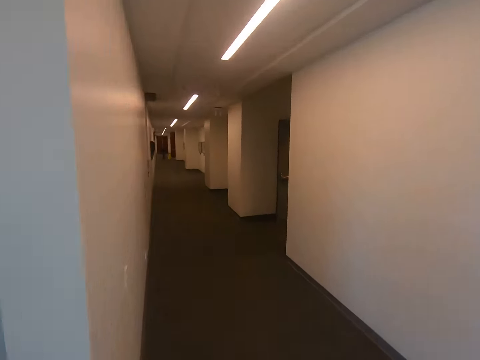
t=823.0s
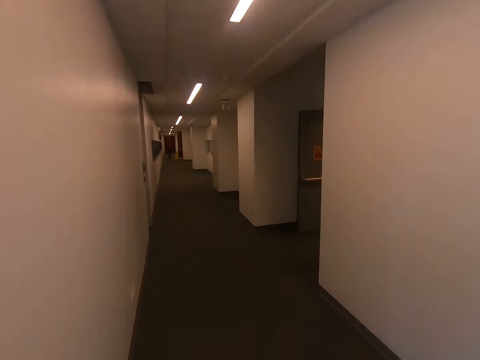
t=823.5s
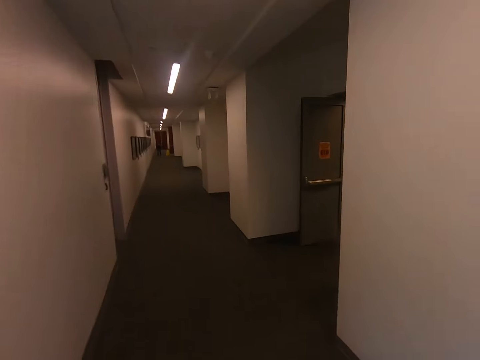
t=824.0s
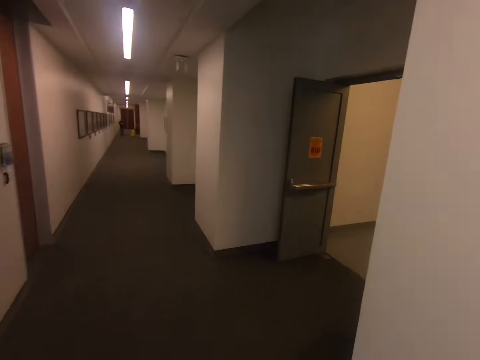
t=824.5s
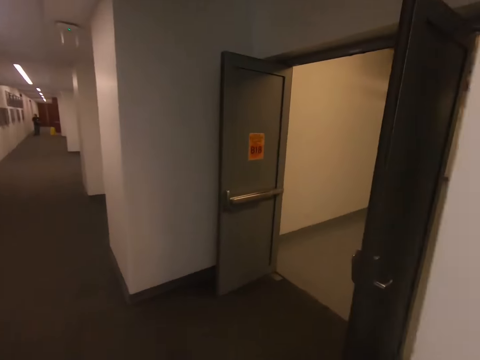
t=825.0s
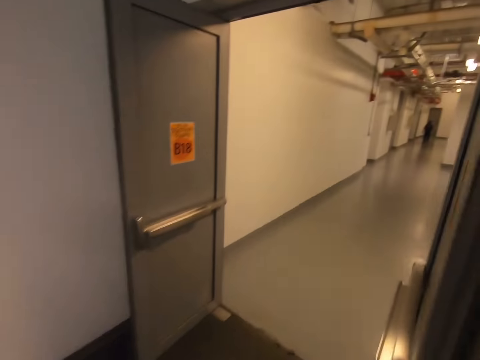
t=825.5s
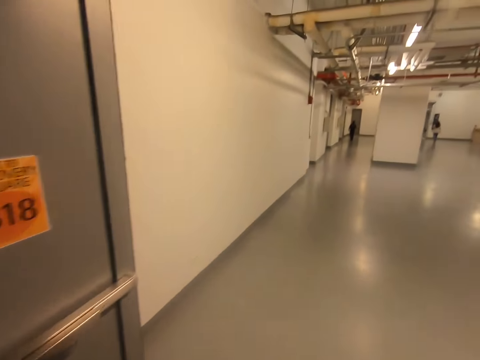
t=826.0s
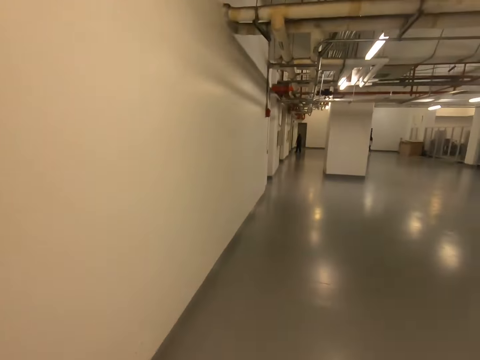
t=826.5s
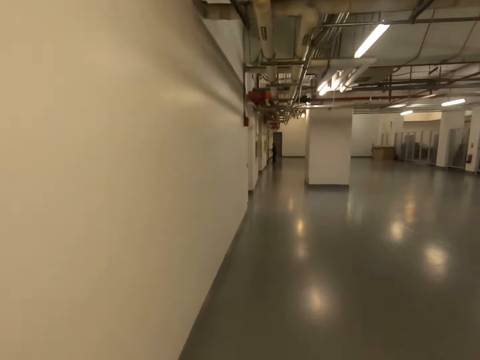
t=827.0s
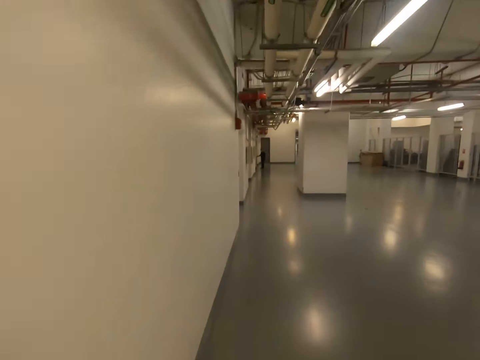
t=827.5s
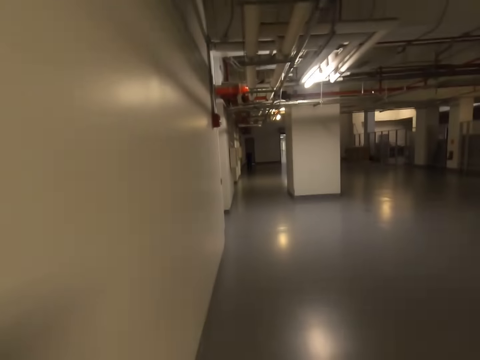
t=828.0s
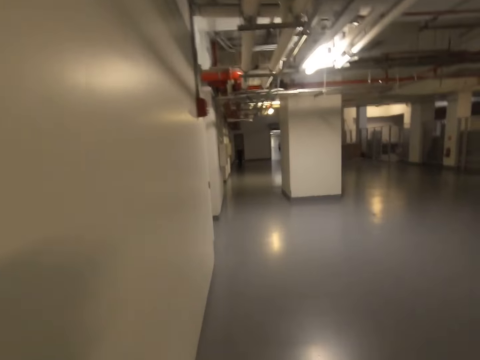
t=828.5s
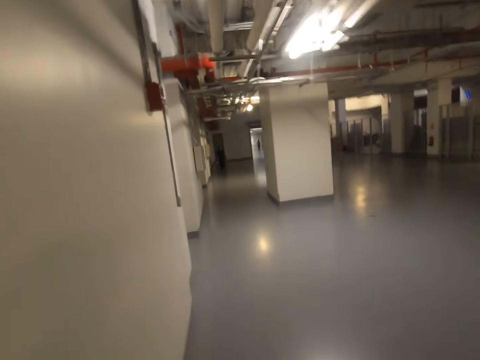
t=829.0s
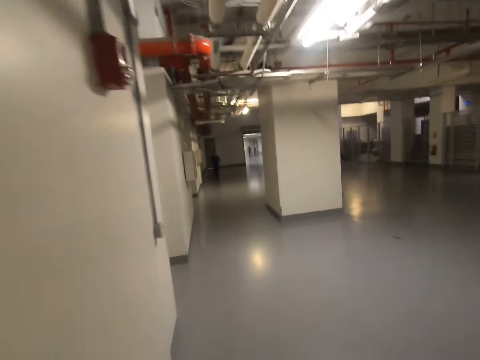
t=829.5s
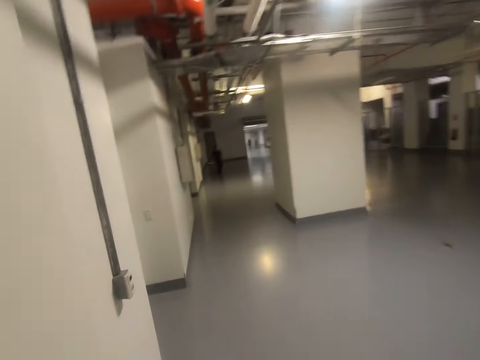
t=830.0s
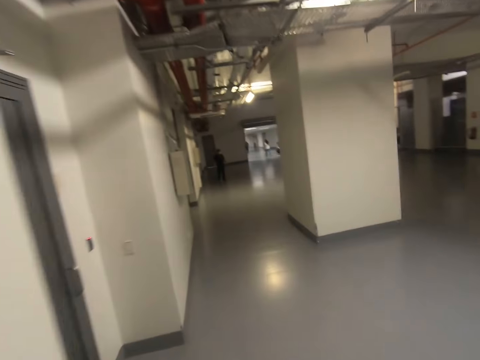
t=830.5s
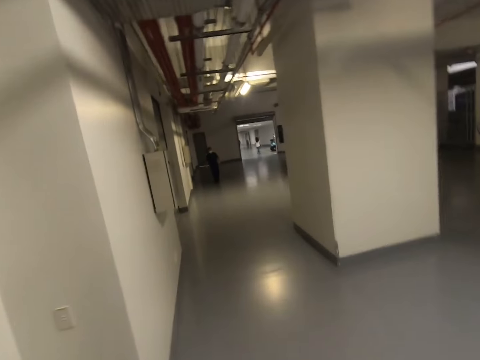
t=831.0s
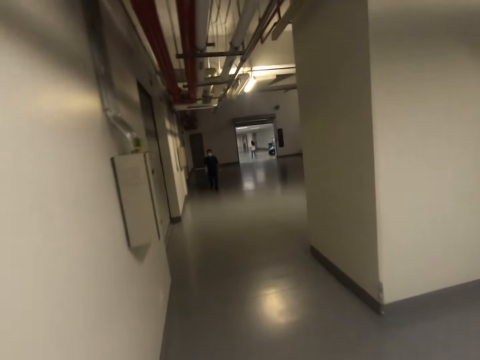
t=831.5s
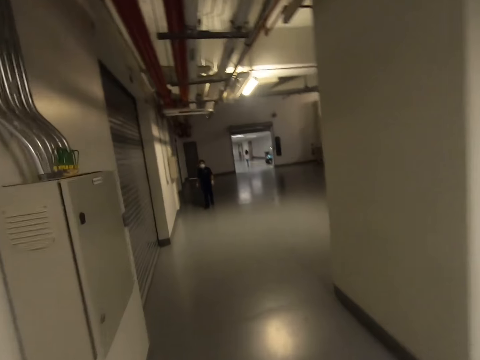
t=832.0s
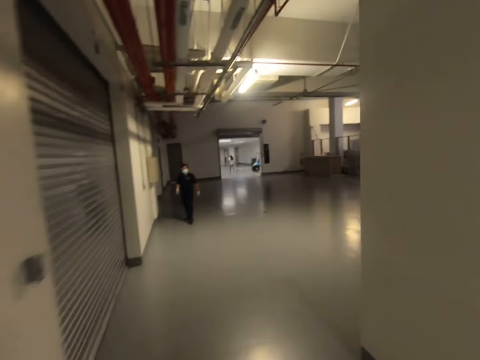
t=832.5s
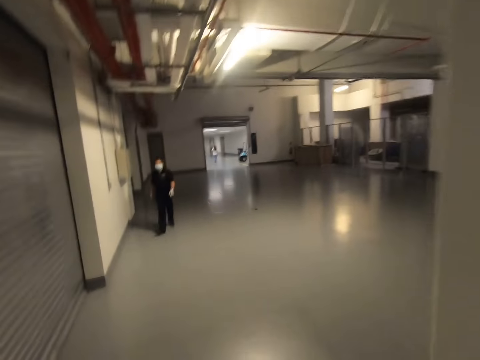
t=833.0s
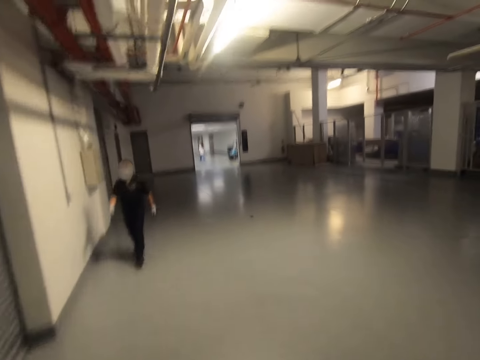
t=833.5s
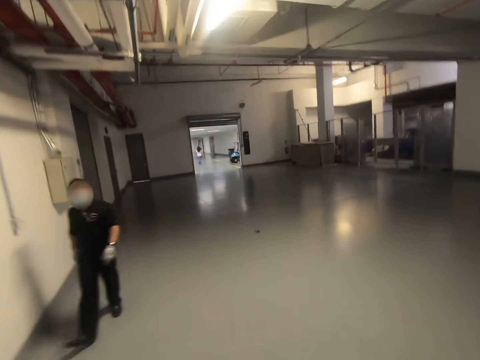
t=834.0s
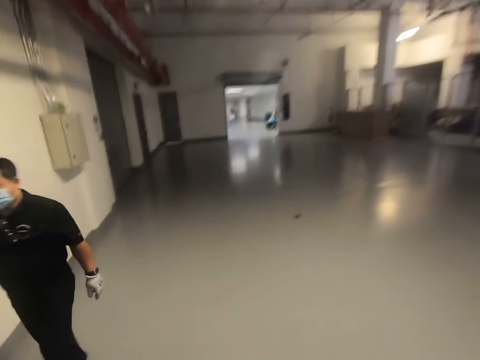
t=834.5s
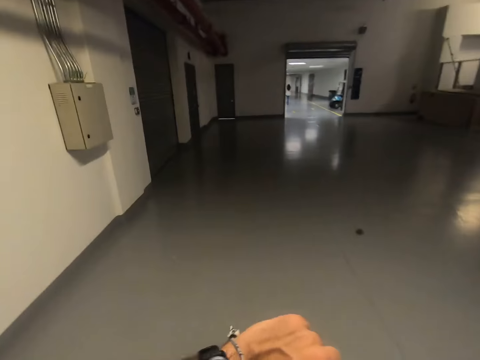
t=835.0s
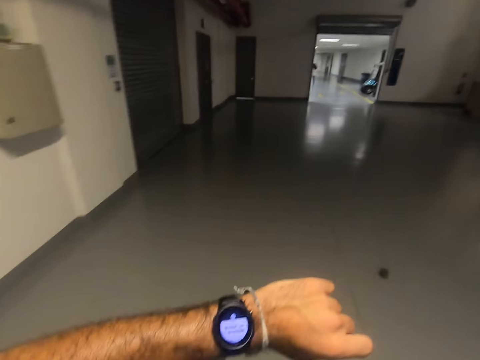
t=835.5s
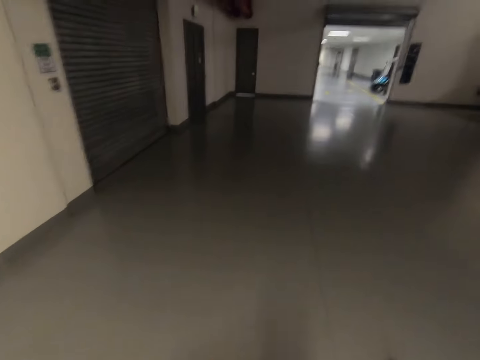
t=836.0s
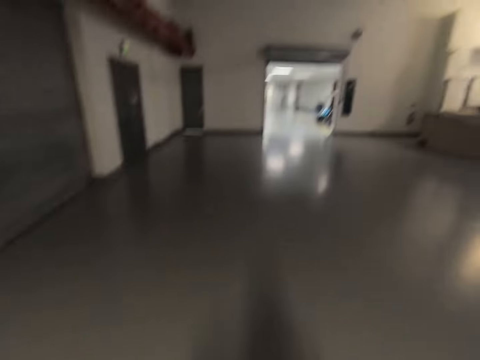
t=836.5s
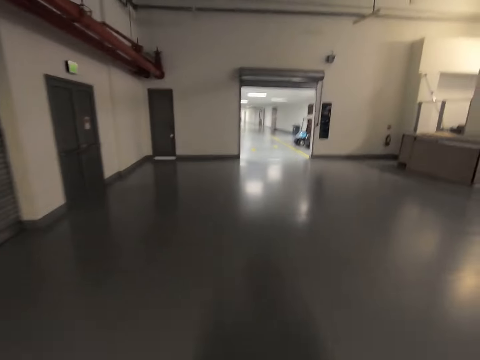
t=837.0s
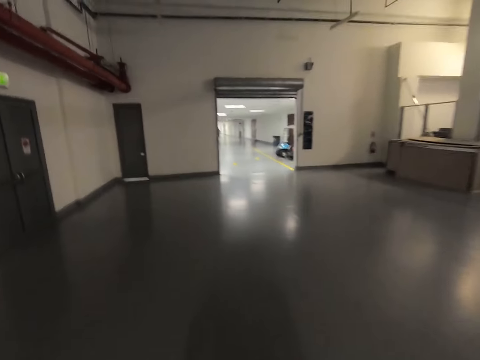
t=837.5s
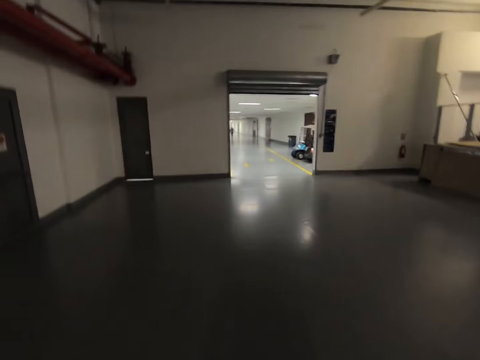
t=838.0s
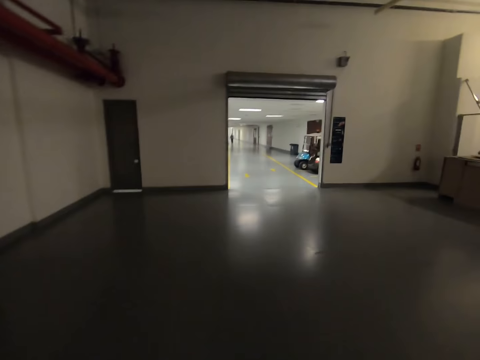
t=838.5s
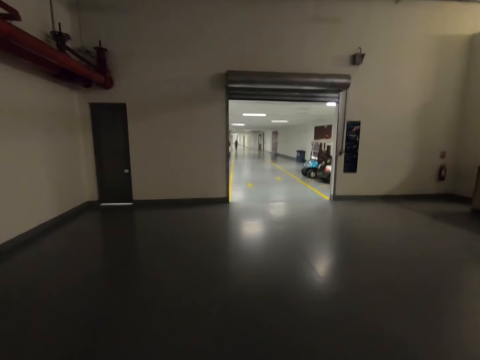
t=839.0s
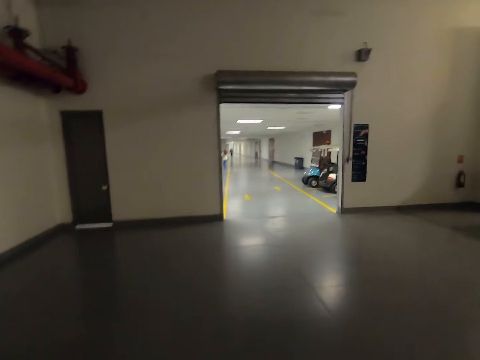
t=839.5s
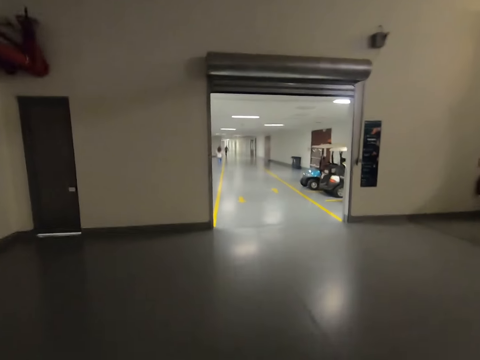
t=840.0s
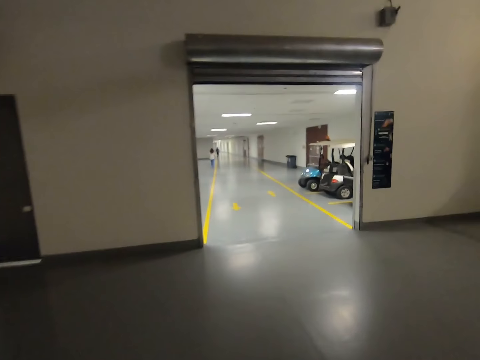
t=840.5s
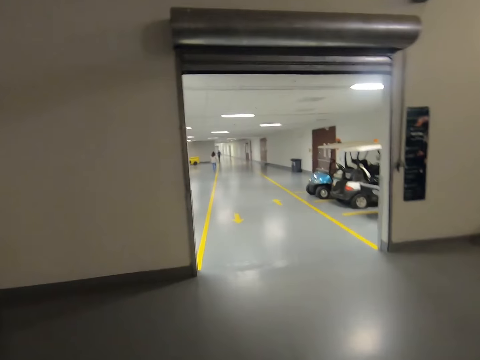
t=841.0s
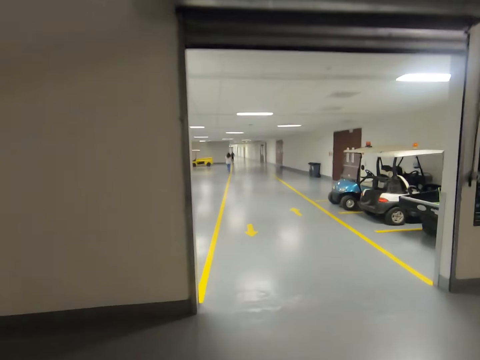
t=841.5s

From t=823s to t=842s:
The camera wearer walks in the building. A man walks. The camera wearer stares at the watch on his left hand. He walks in the building.

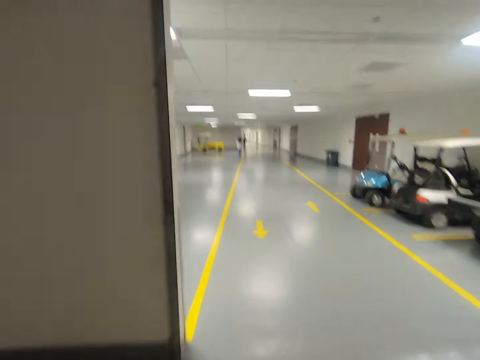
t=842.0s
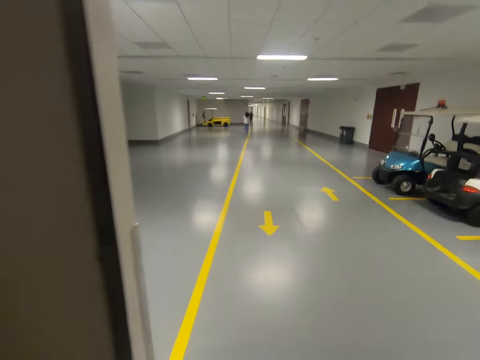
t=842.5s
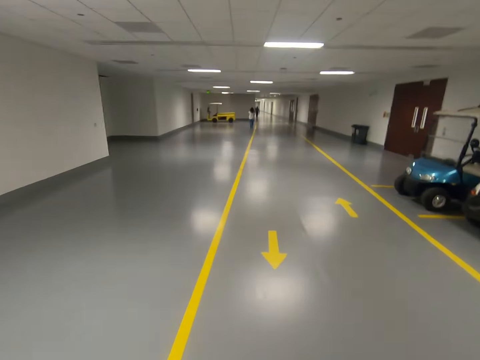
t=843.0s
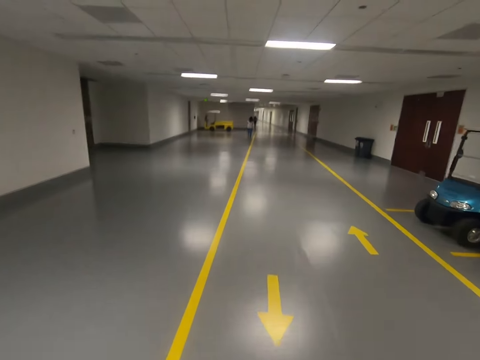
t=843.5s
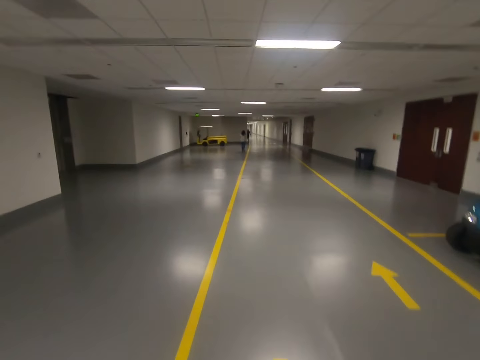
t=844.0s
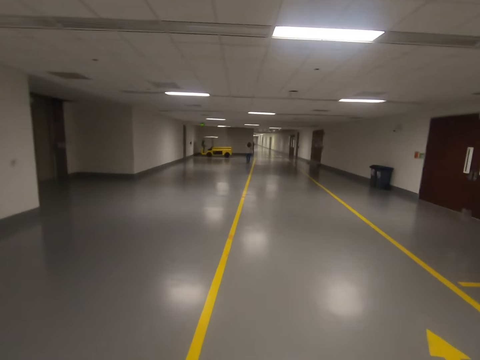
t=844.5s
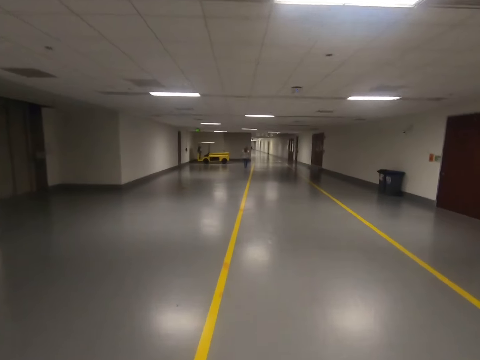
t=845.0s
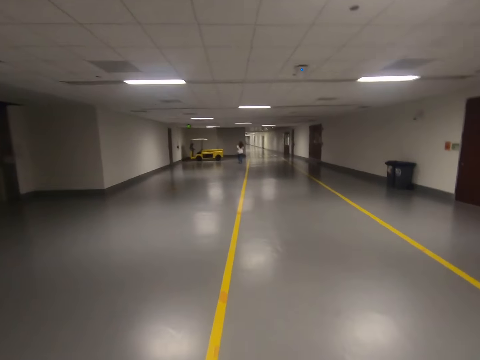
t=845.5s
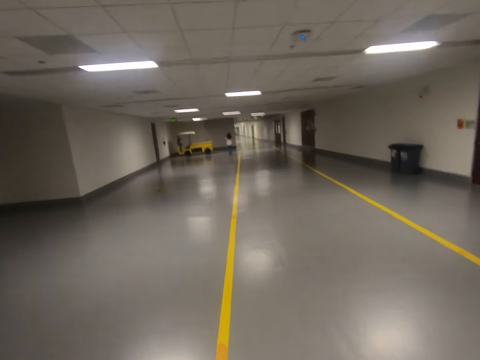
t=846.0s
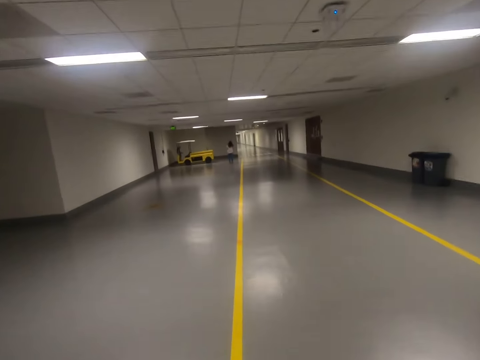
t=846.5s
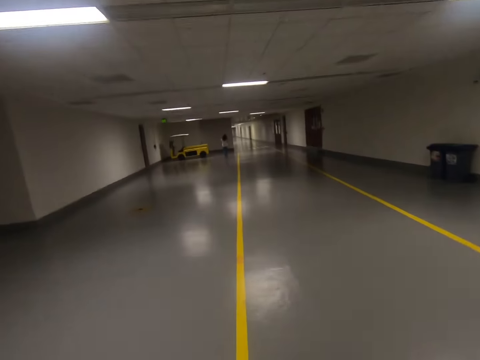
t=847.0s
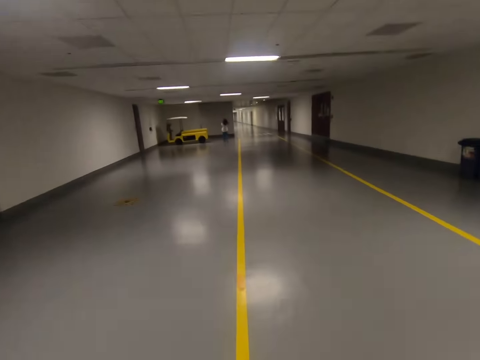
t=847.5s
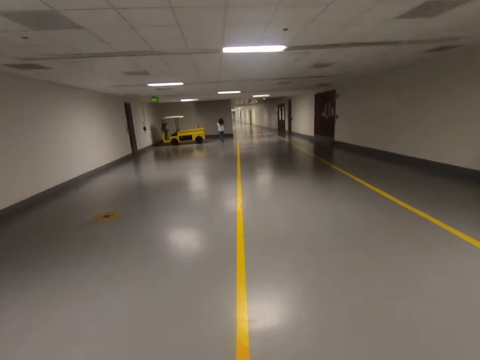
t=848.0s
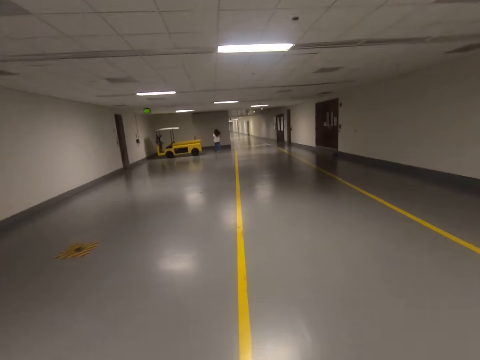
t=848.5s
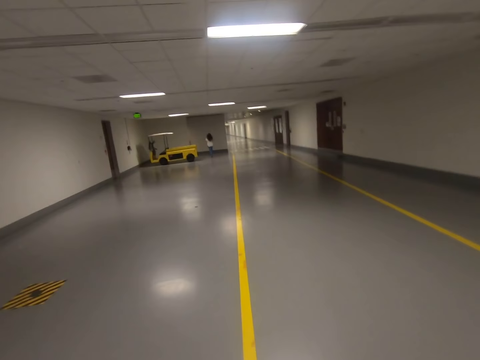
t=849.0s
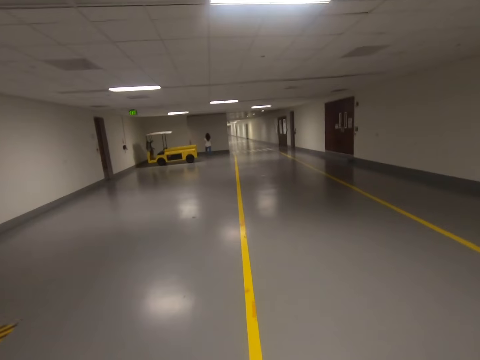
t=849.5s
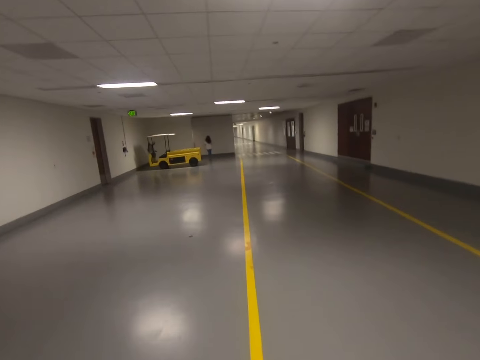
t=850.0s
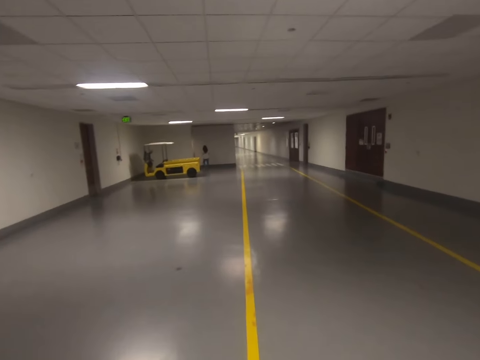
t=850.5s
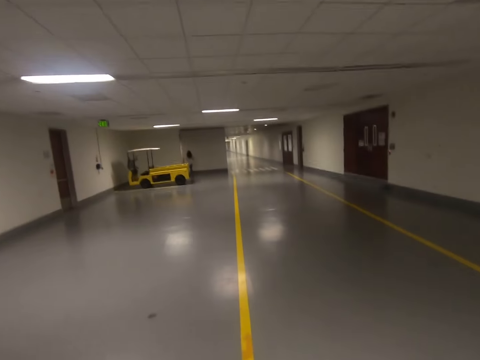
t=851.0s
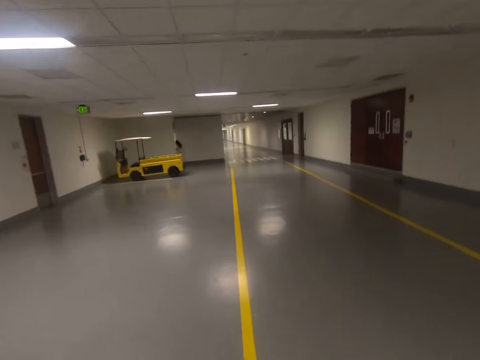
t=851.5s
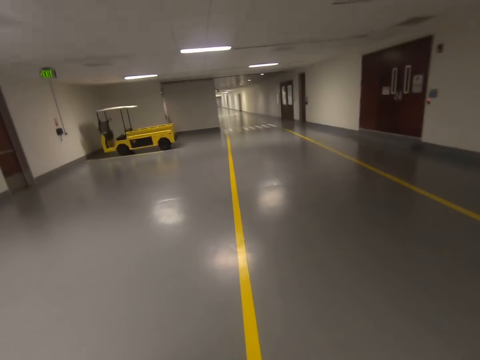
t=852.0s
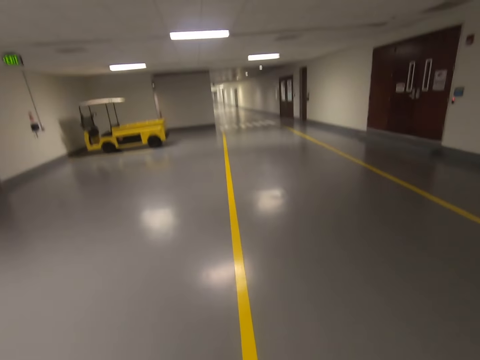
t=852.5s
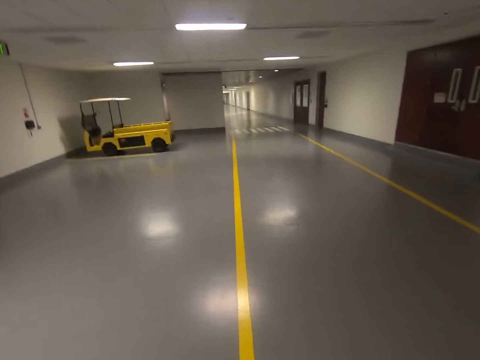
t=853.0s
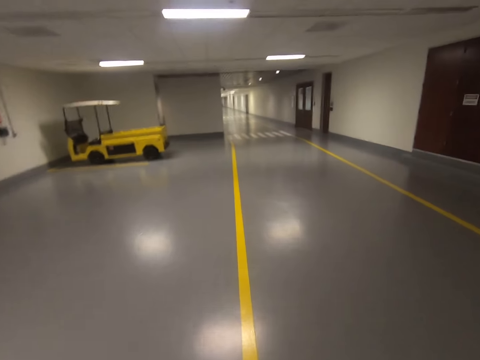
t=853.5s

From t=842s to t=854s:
The camera wearer walks around.
